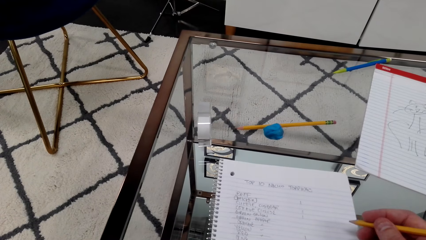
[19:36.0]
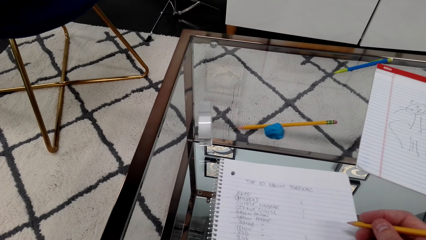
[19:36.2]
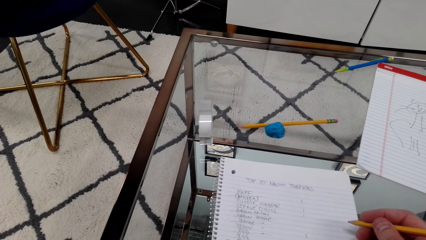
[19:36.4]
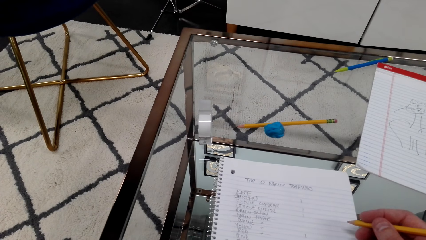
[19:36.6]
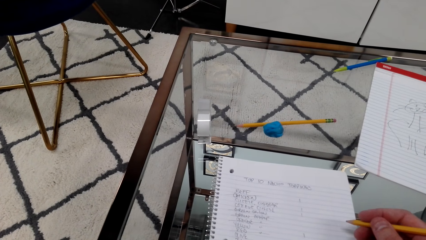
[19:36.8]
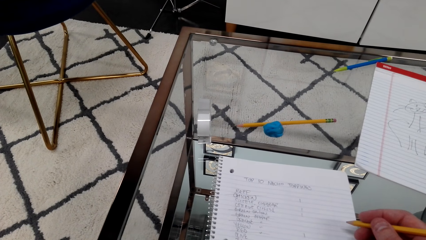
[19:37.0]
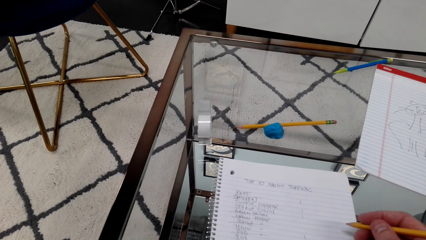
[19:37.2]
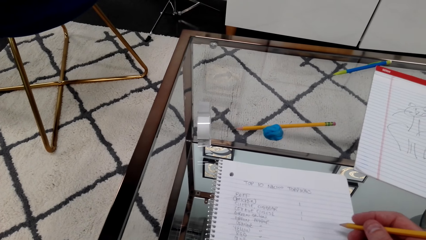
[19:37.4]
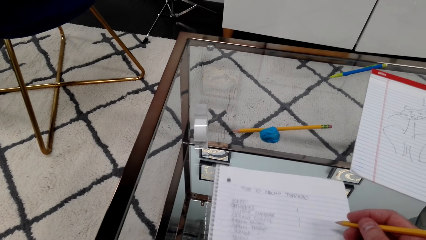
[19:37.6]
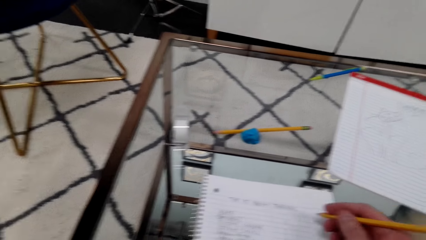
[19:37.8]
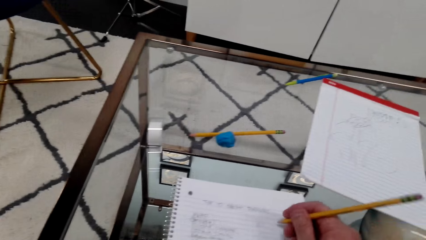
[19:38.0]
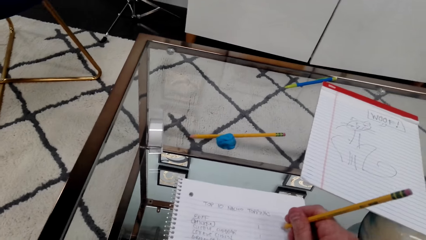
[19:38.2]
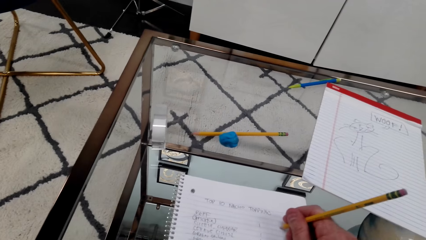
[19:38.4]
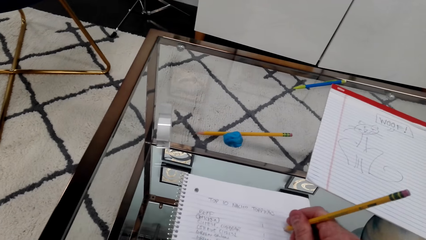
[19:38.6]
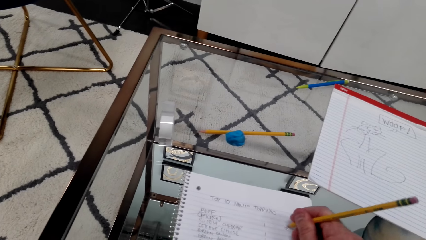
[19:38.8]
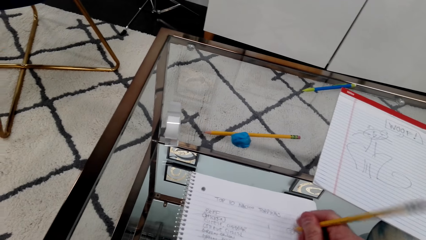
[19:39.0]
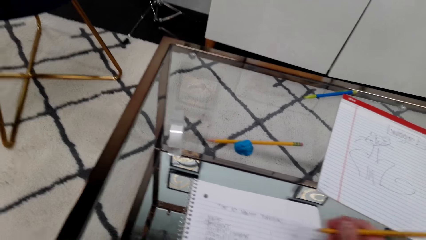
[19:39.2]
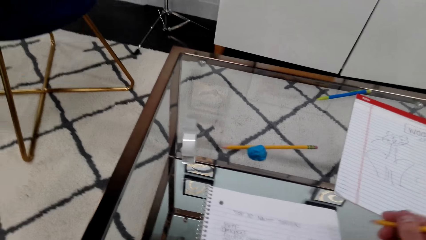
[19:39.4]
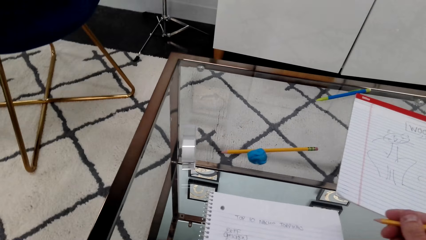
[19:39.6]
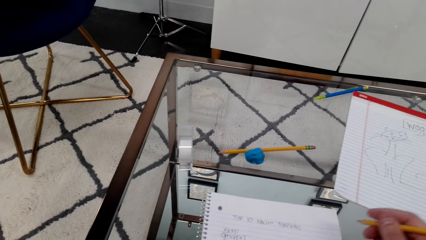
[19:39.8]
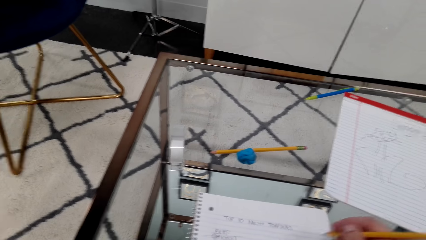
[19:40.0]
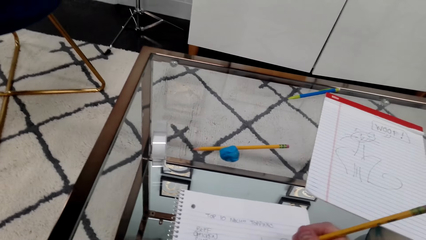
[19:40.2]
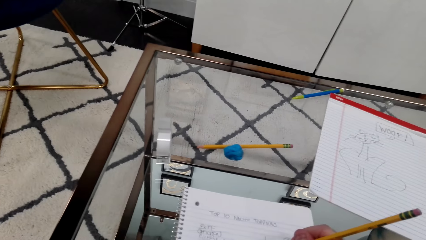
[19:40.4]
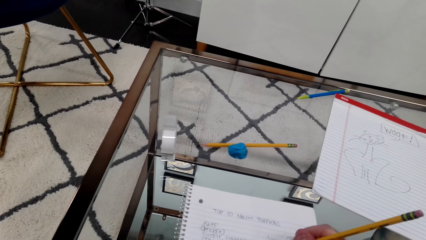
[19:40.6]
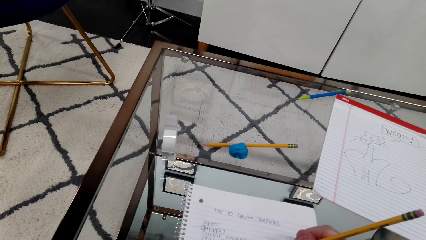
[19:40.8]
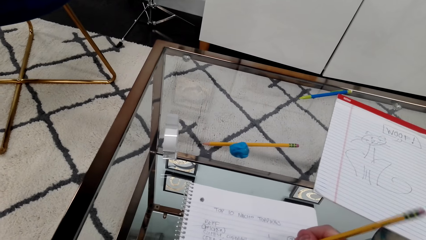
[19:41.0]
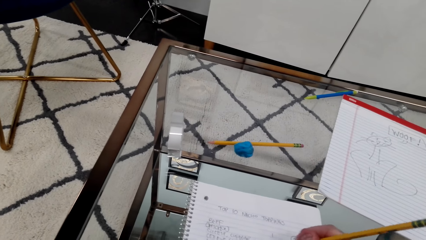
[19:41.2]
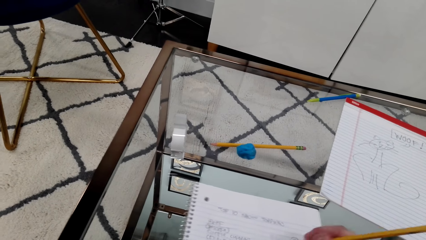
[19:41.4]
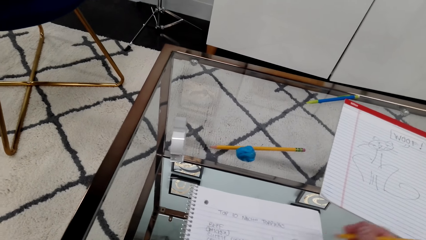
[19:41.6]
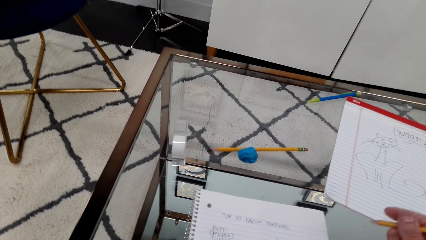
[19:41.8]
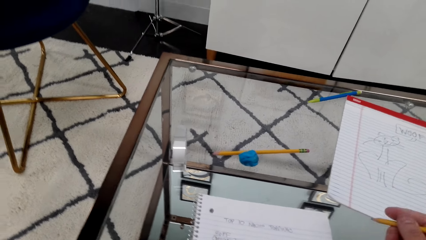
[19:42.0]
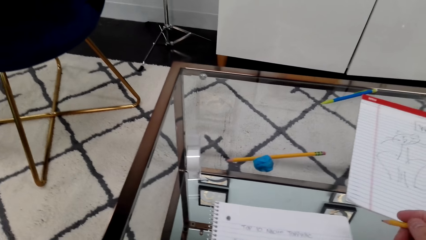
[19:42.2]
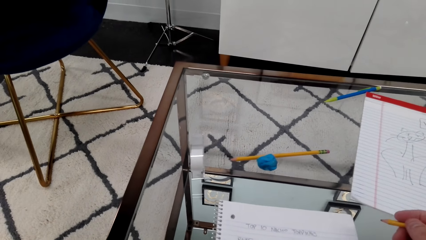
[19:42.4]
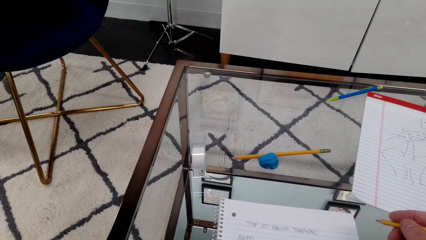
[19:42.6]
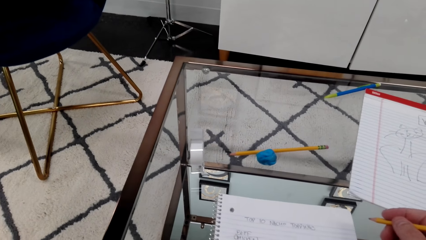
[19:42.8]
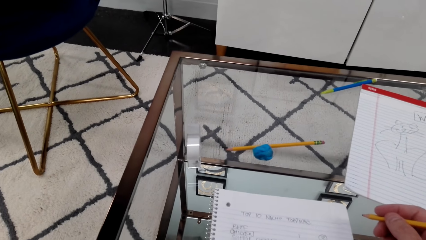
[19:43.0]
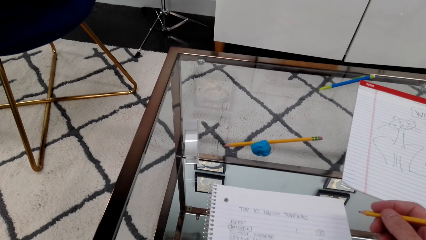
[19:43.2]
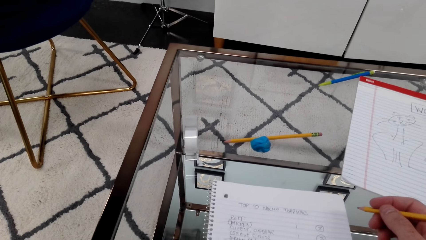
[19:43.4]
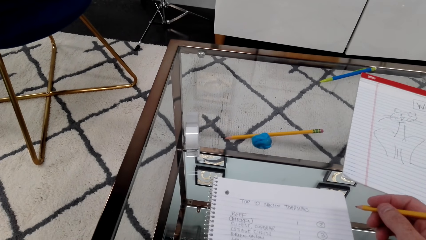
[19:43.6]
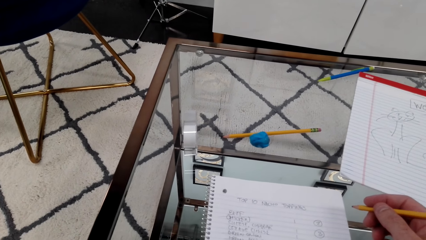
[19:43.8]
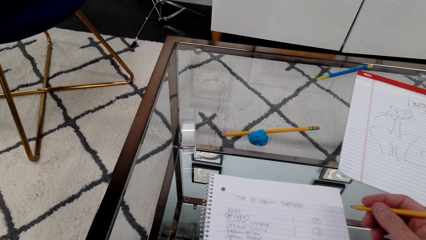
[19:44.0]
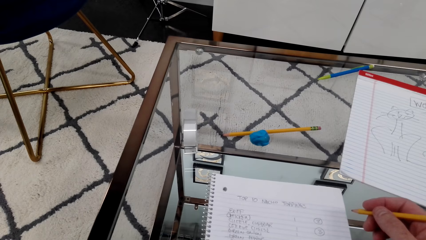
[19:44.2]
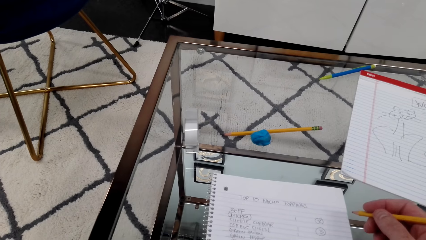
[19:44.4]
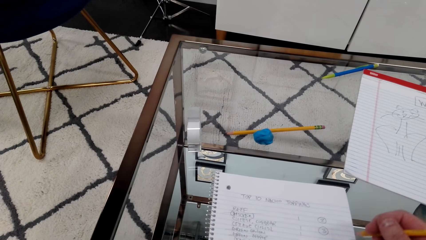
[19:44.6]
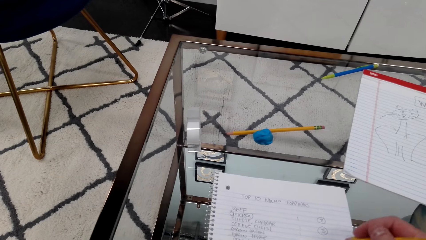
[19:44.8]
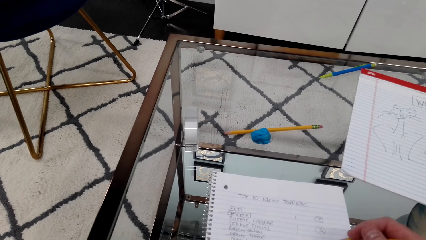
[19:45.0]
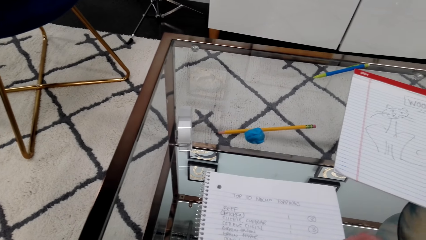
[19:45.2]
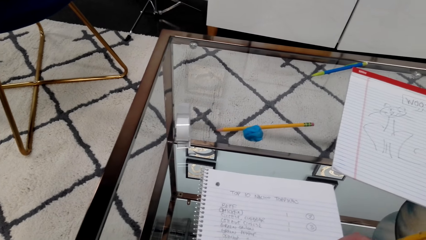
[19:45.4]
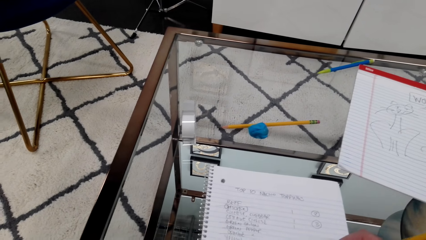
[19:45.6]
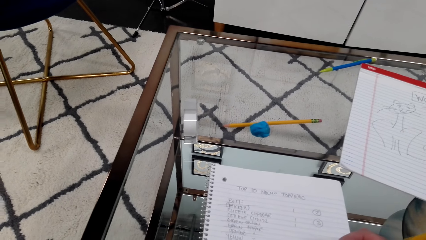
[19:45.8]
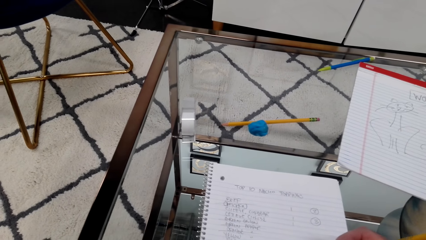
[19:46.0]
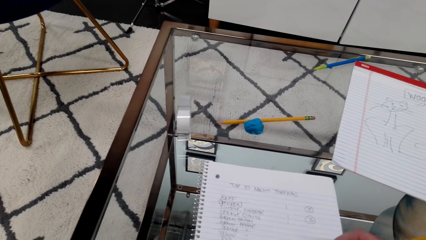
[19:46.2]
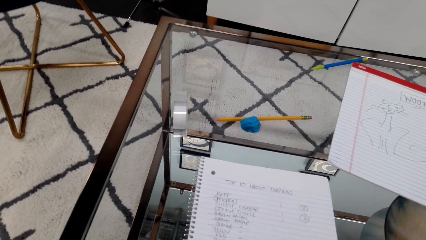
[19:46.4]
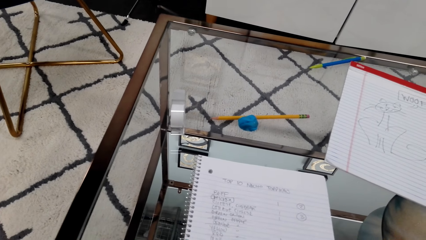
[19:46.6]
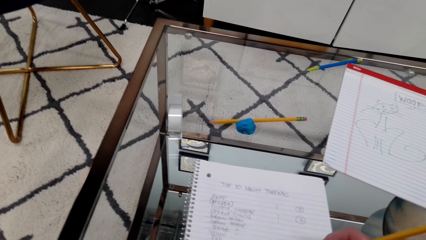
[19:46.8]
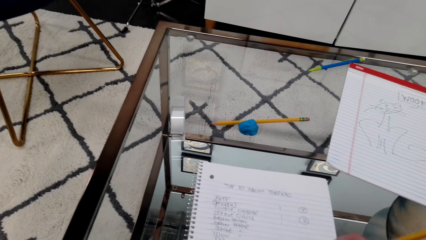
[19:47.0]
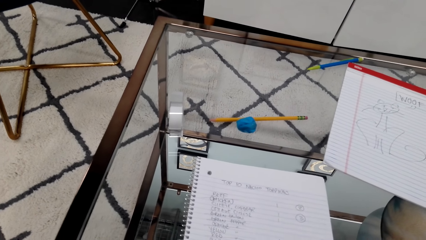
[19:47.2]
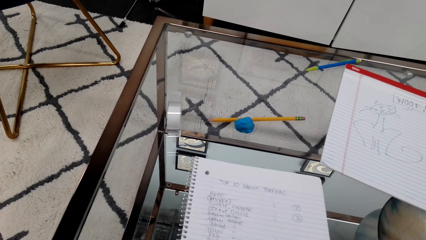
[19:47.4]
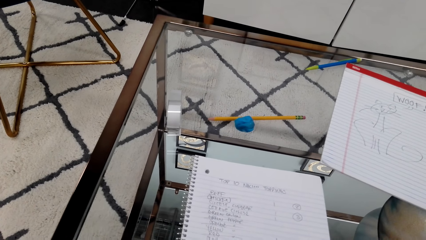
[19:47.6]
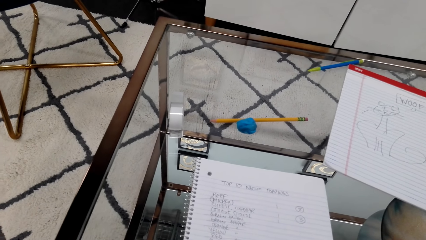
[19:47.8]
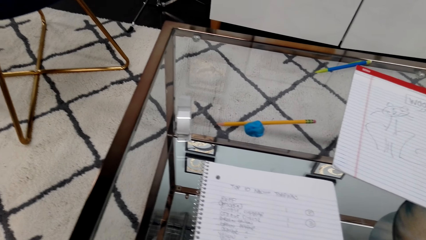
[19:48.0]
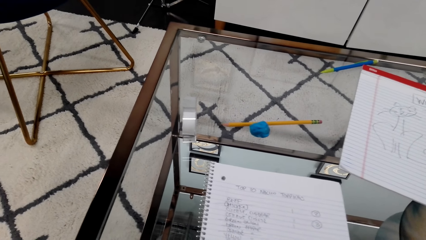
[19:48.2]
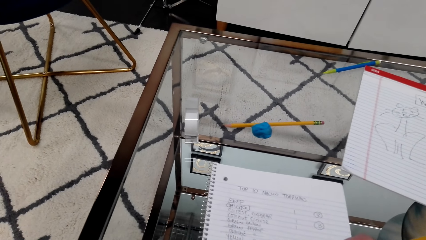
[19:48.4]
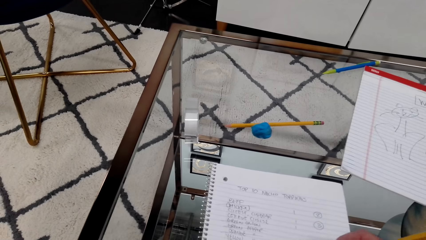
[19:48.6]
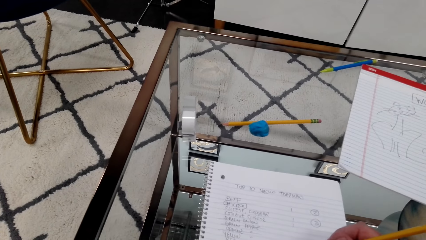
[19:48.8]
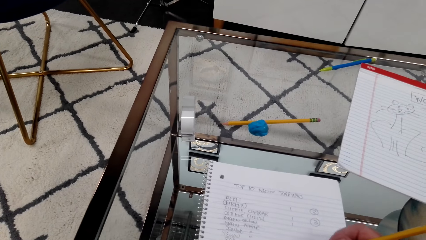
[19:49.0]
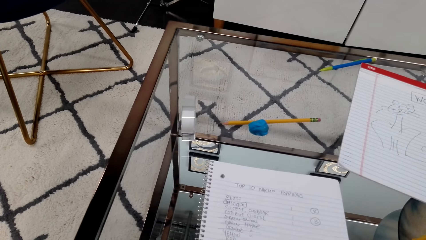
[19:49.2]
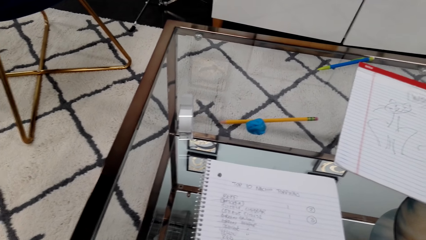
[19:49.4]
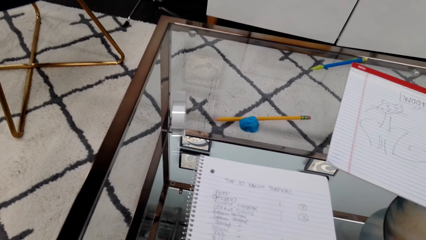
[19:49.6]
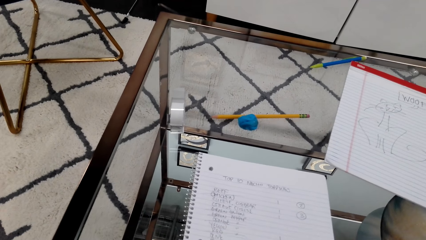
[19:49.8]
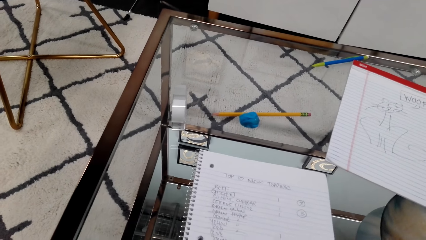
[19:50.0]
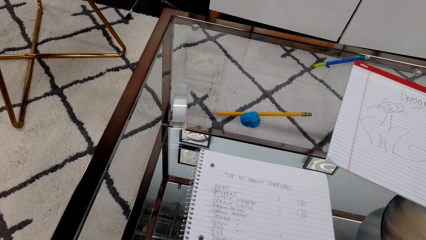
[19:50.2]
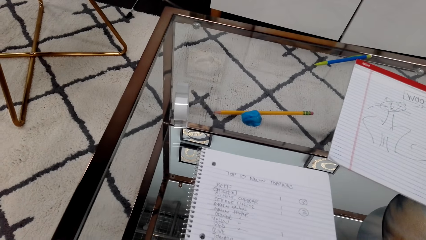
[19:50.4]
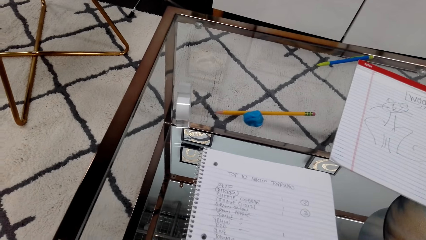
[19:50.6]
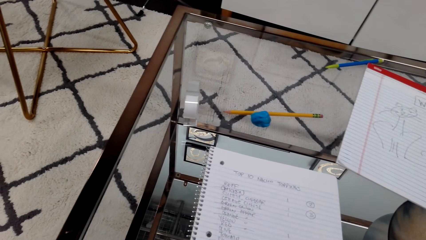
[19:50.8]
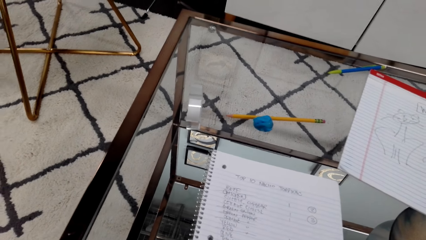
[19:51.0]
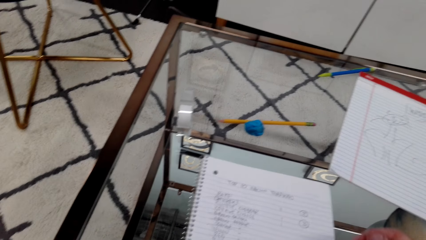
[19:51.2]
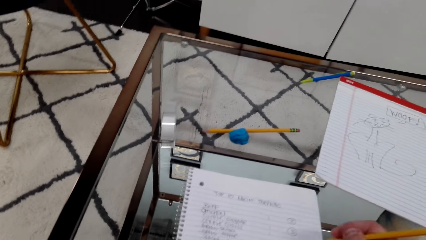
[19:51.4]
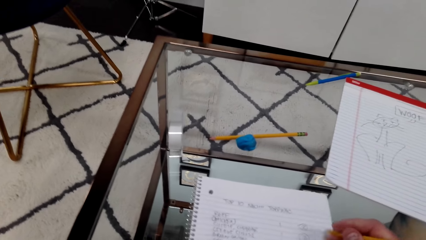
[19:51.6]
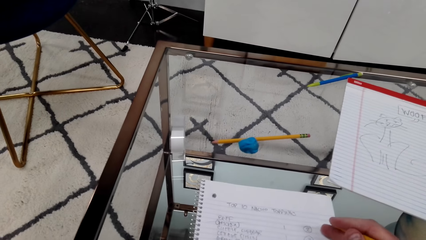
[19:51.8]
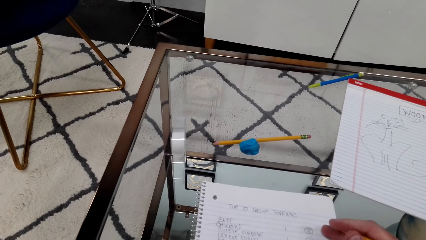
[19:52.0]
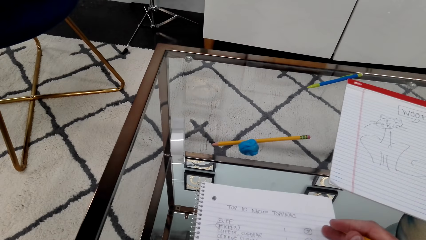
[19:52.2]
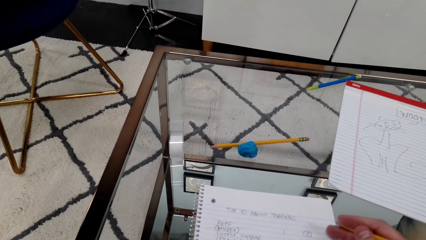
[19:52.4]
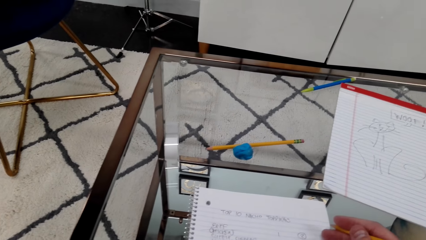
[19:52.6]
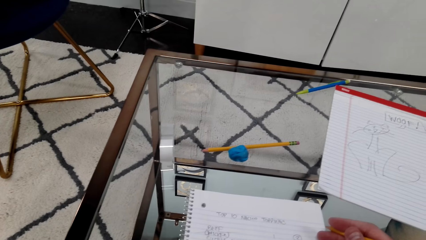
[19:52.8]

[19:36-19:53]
The camera wearer writes with a pencil. They lift the pencil. They write with the pencil. They lift the pencil. They write with the pencil.
